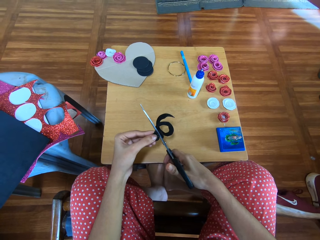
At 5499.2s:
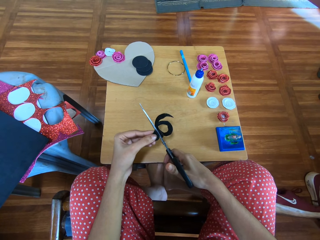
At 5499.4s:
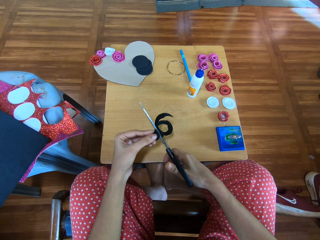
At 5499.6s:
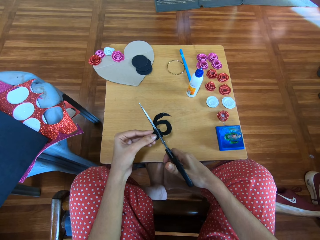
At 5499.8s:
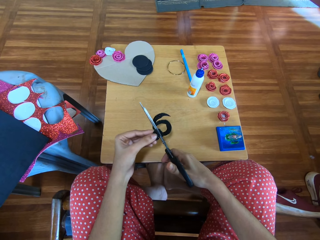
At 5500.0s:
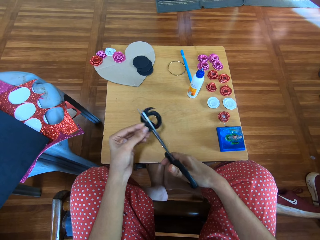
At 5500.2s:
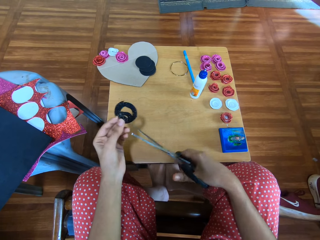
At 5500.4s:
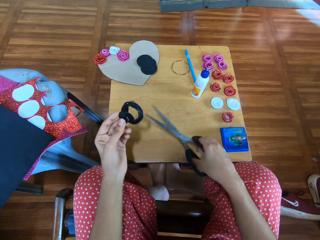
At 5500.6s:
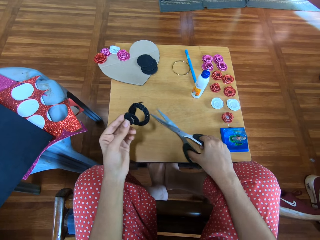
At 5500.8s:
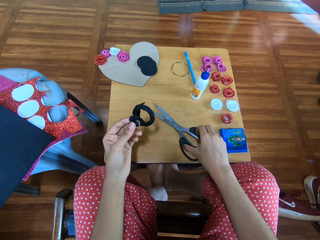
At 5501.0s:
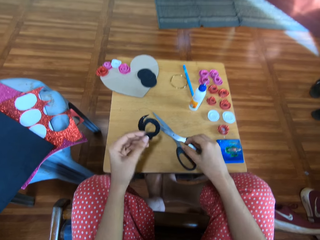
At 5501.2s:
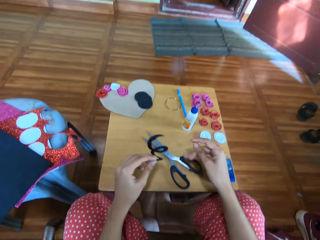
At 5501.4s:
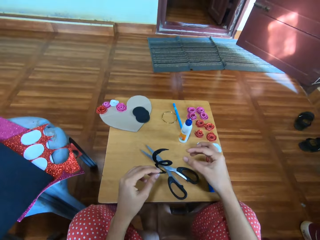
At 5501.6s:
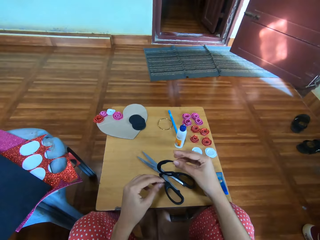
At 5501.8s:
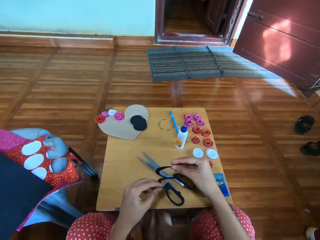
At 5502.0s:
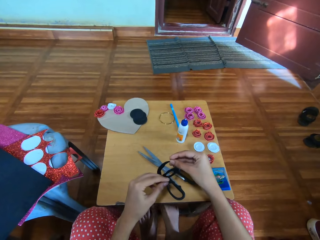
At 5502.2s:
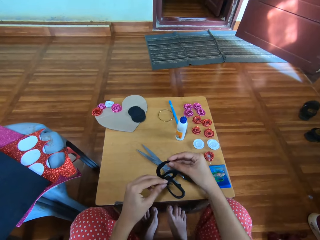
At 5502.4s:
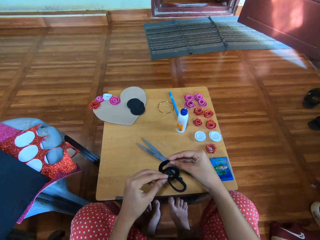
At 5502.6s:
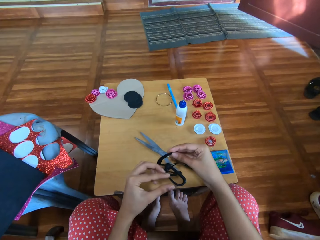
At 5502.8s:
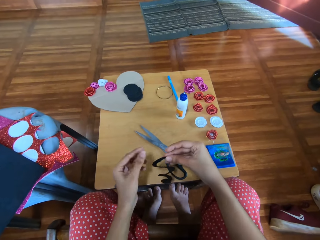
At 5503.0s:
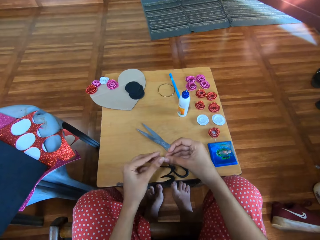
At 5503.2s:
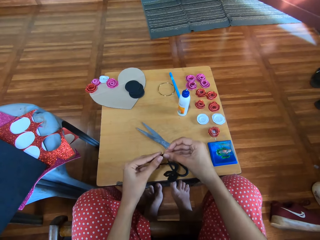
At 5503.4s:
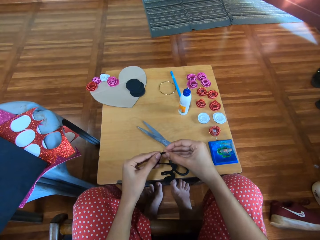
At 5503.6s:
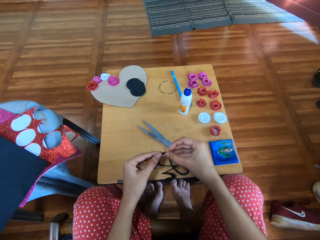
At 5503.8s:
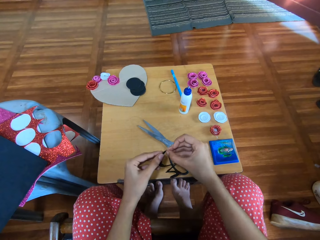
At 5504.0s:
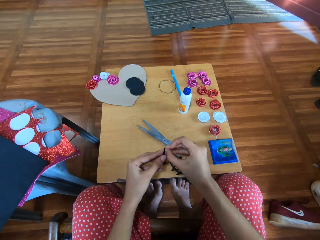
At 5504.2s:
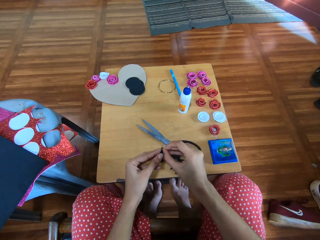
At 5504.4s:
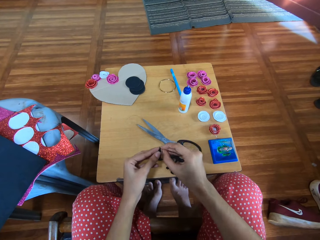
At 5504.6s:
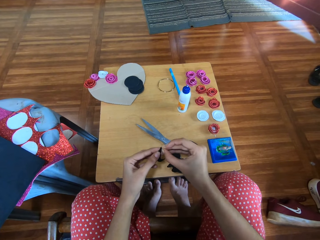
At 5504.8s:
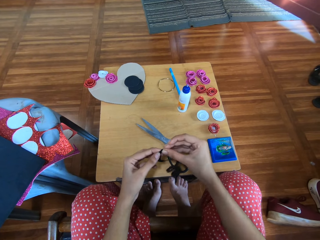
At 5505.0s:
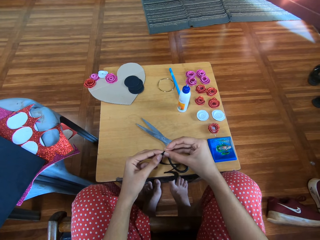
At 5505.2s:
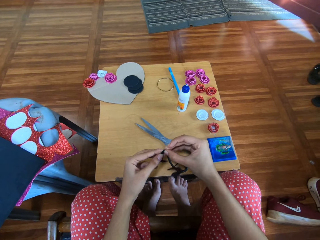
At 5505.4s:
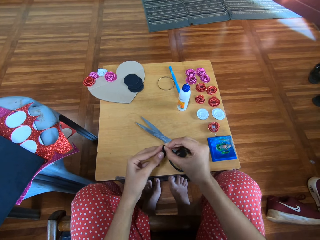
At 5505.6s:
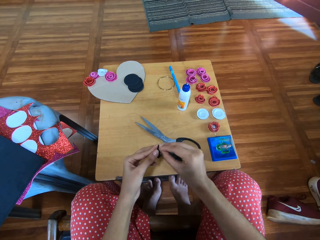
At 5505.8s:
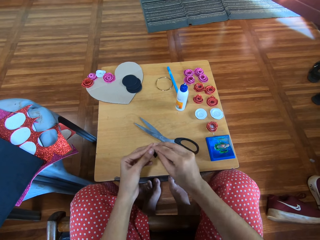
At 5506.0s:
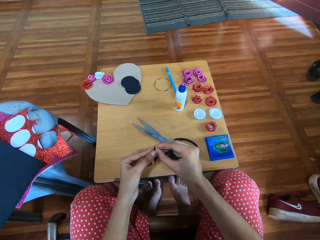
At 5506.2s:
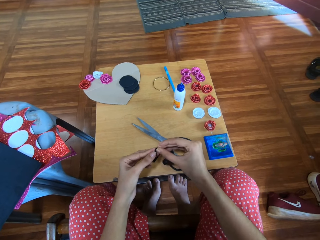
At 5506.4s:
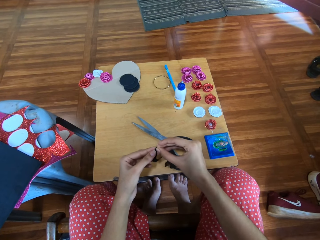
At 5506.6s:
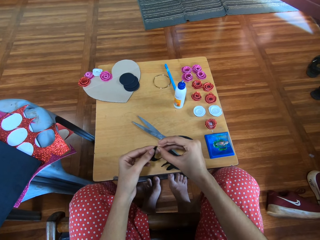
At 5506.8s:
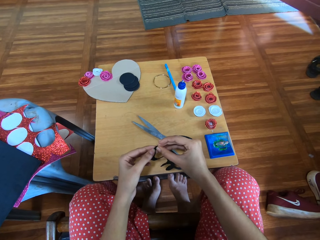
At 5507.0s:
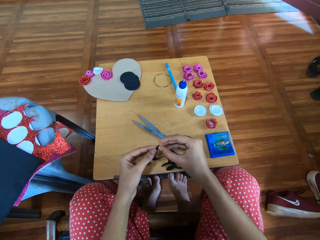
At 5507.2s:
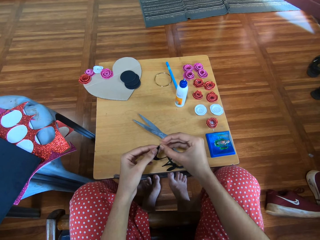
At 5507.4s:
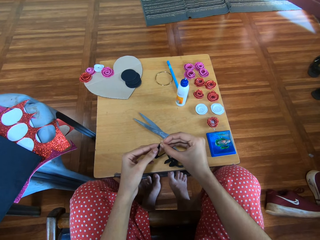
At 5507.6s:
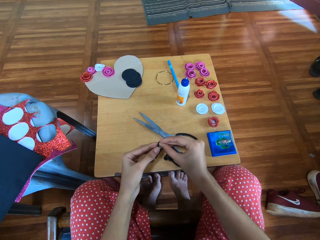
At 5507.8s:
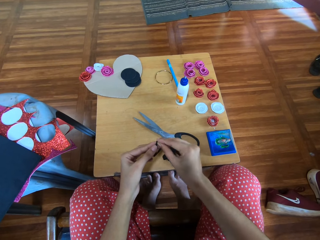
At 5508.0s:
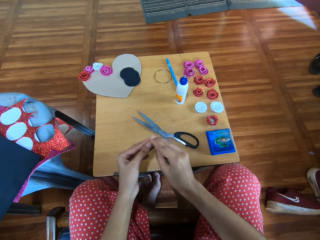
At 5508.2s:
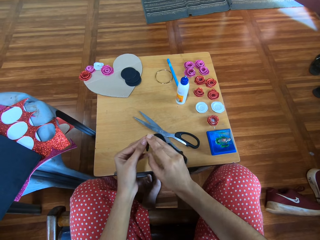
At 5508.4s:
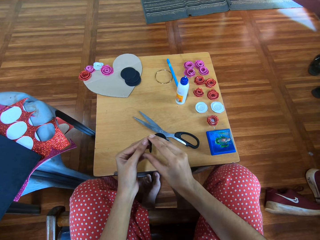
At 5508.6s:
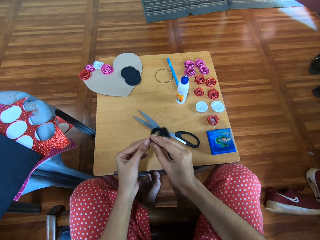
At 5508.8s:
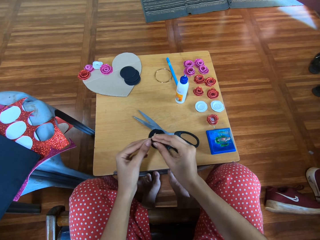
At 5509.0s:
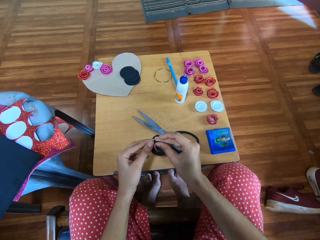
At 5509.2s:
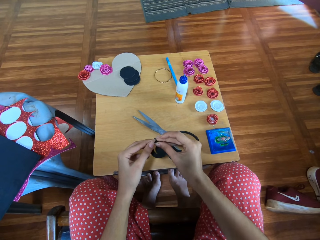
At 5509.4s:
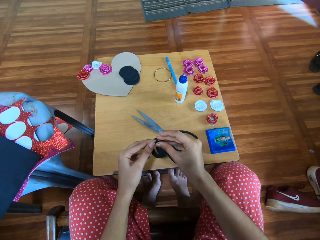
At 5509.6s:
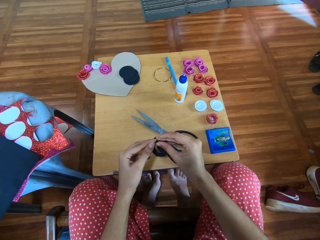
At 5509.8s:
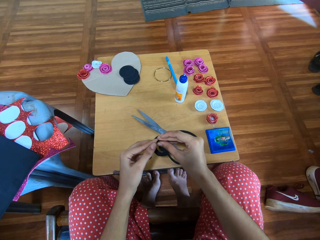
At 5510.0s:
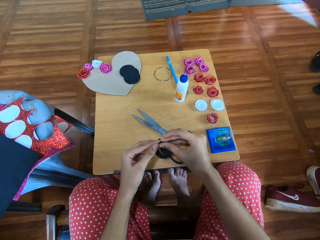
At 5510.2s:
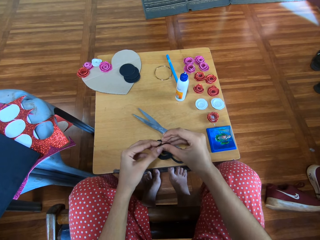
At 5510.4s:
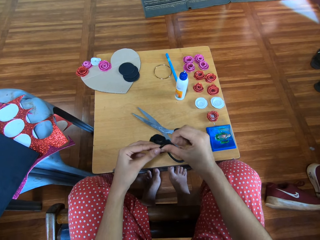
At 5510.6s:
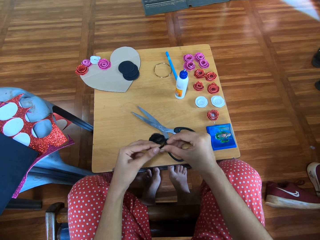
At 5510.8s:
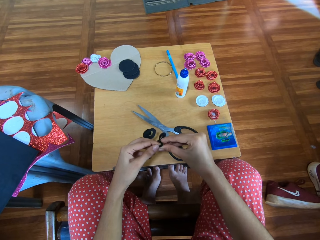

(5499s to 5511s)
The camera wearer places the scissors on the table. They hold the spiral glitter paper with both hands. They roll the spiral glitter paper with both hands into a rose shape.

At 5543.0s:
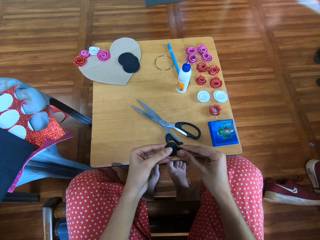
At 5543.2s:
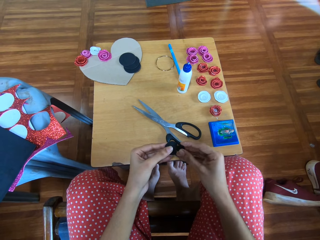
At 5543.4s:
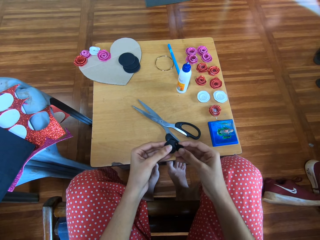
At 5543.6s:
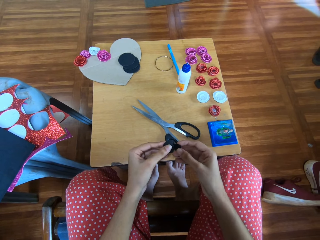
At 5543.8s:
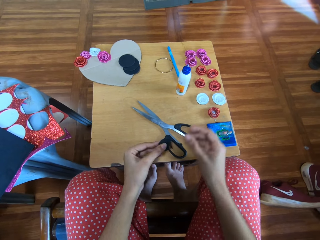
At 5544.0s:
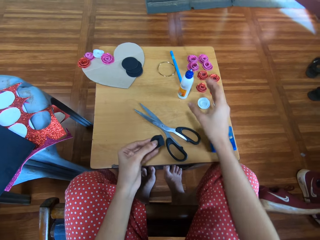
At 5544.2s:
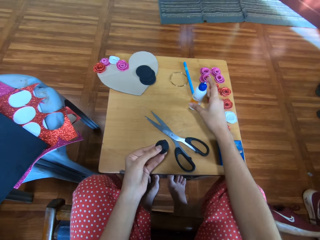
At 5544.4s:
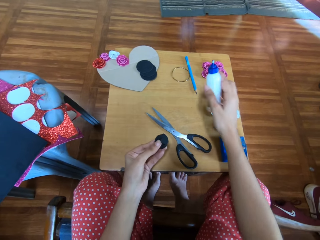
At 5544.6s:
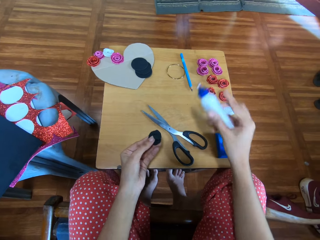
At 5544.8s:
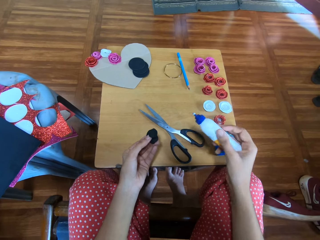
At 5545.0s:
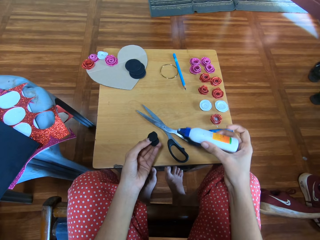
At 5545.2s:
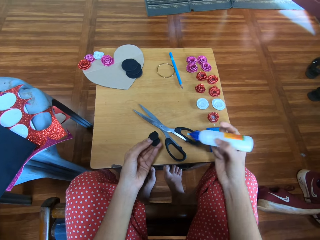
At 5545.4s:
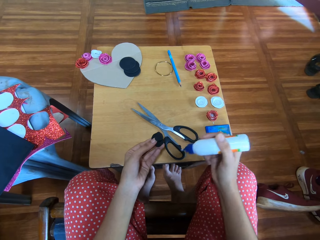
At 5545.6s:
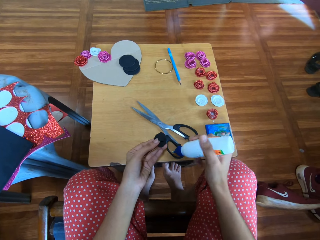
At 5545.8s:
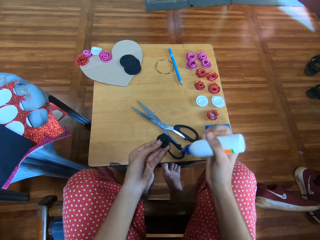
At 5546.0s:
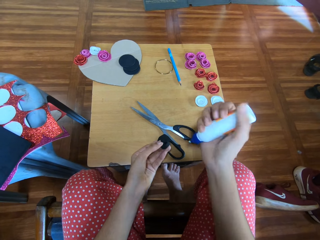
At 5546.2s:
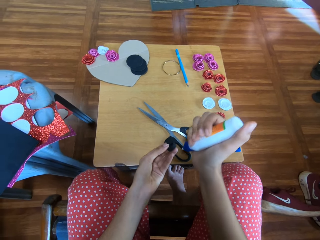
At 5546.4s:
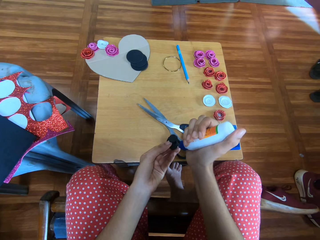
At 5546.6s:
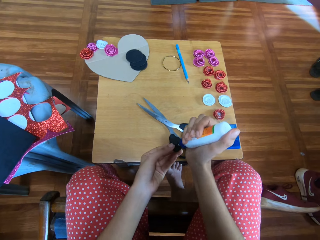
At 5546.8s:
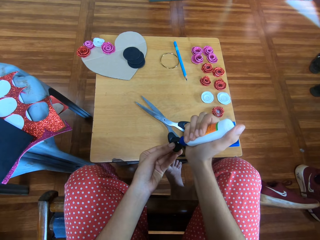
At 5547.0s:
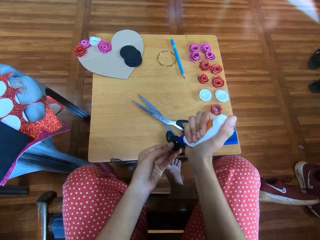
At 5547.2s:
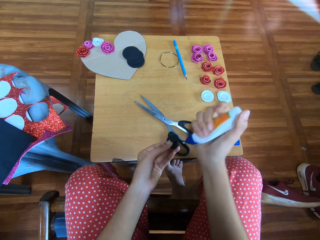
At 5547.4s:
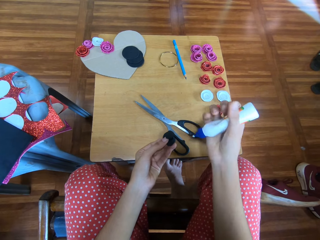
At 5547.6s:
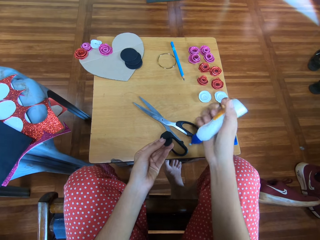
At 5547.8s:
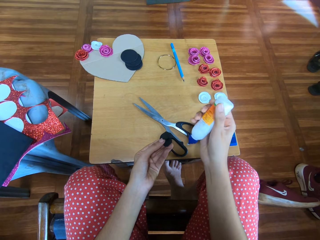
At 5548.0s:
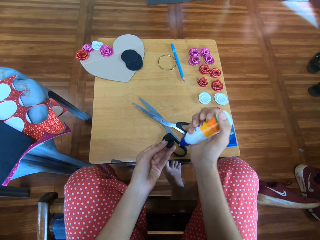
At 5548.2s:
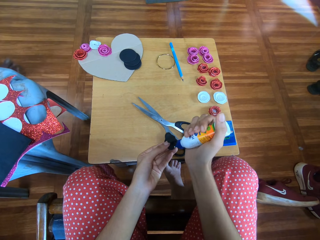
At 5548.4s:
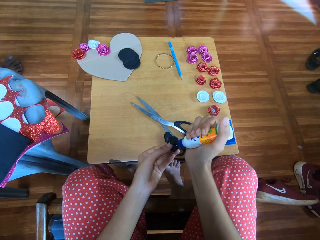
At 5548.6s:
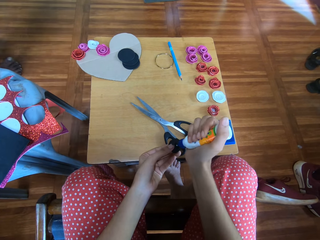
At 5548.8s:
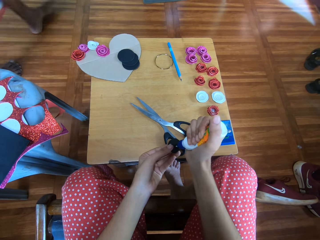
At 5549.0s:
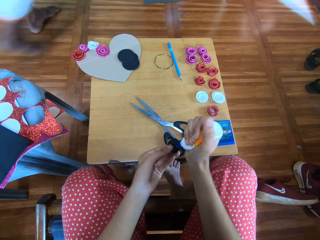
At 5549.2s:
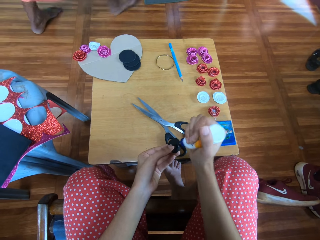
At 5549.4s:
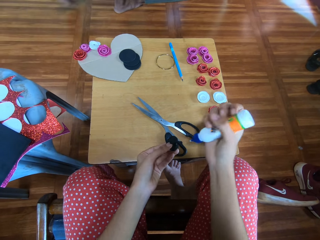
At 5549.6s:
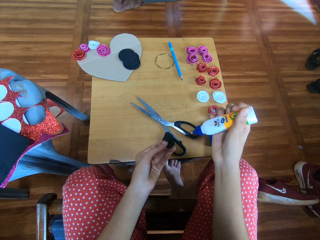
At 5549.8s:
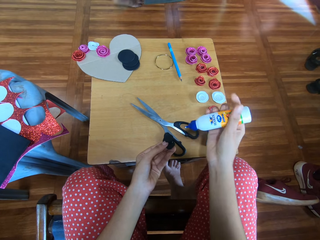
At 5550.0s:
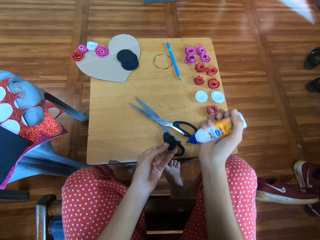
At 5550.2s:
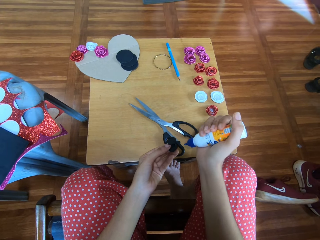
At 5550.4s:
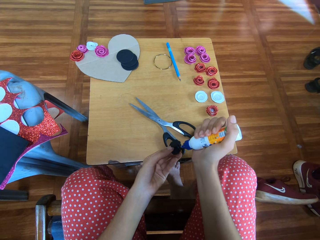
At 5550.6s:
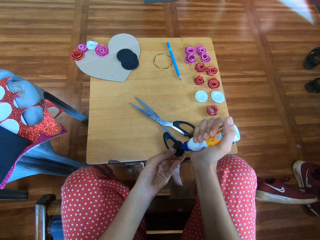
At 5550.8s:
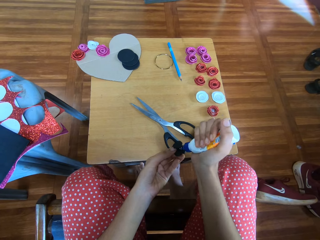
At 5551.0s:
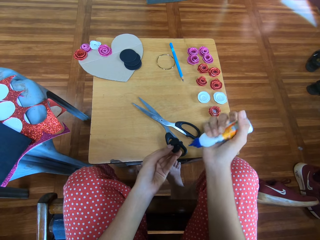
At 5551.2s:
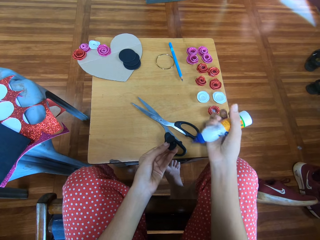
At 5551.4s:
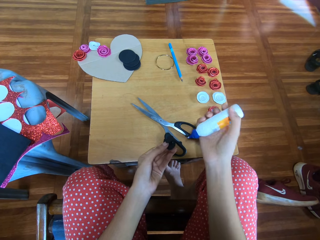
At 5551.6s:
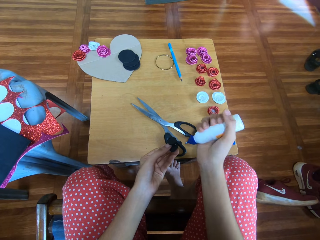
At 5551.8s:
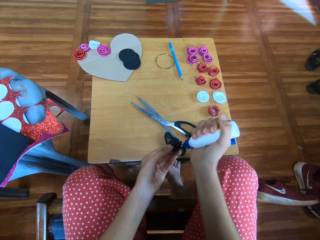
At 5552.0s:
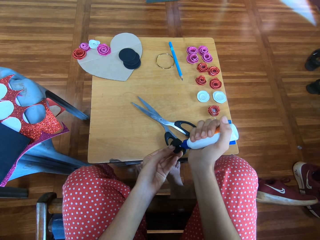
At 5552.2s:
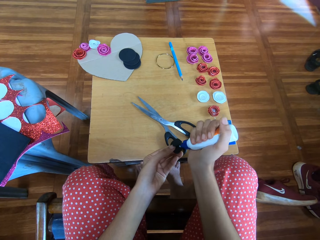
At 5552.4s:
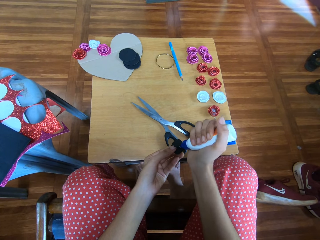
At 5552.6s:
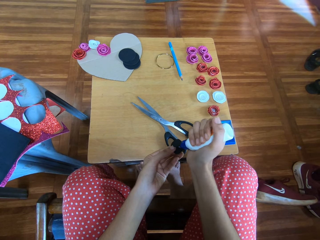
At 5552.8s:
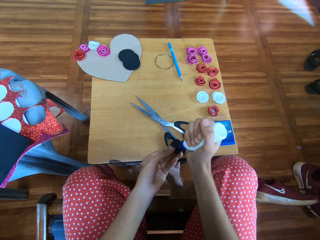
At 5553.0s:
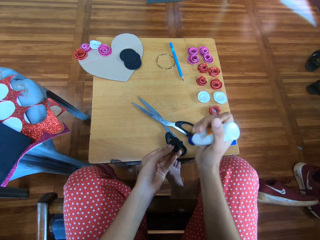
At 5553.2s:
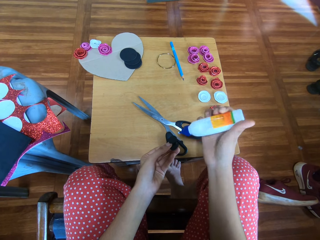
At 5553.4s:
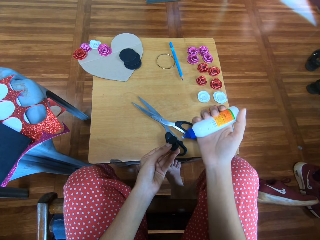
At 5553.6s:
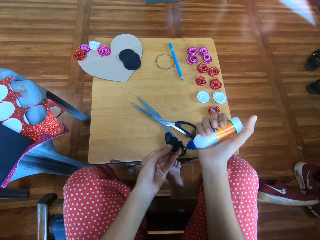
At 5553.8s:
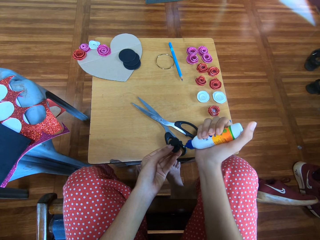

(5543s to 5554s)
The camera wearer picks up the bottle of glue from the table with her right hand. She squeezes the bottle of glue over the glitter paper rose. A man walks past the camera wearer.
